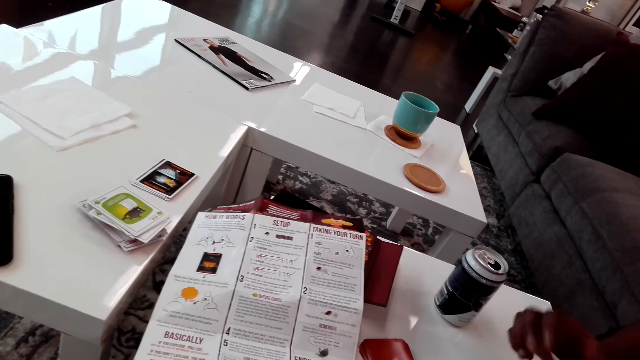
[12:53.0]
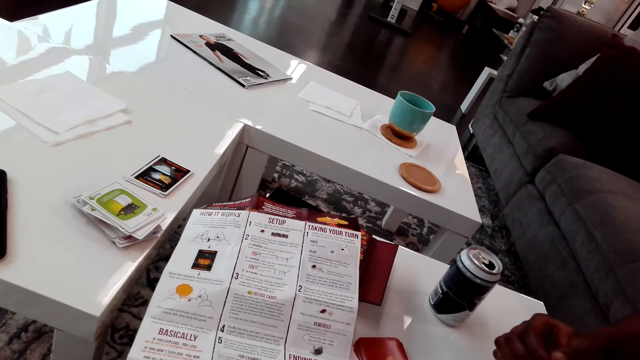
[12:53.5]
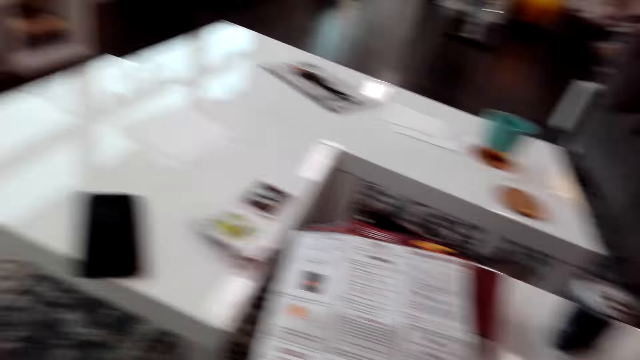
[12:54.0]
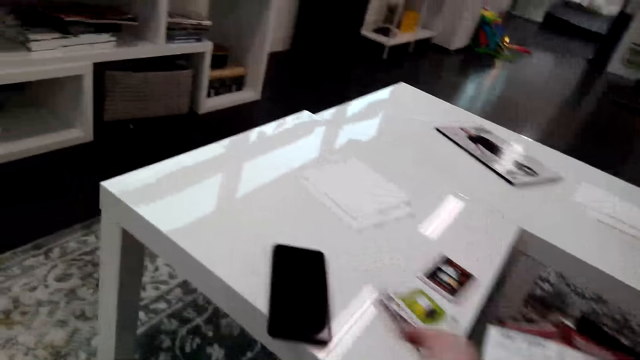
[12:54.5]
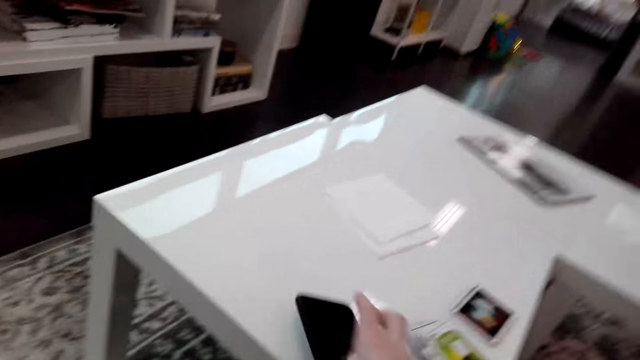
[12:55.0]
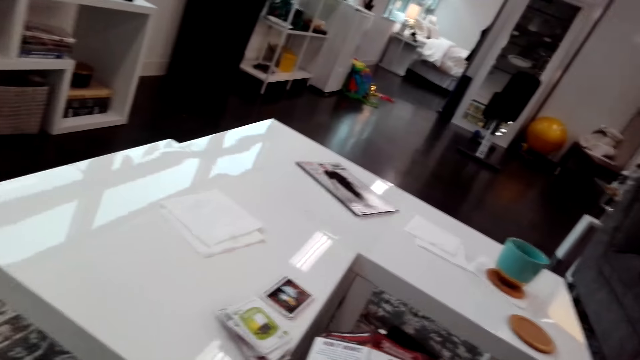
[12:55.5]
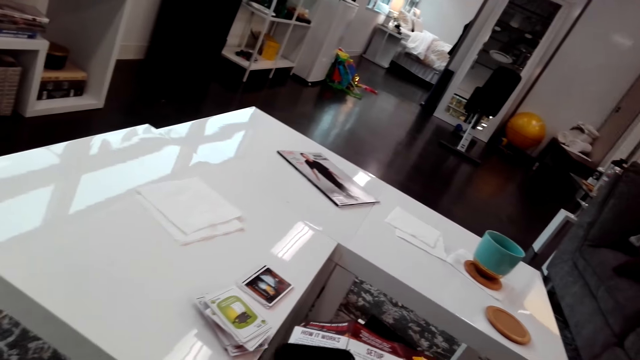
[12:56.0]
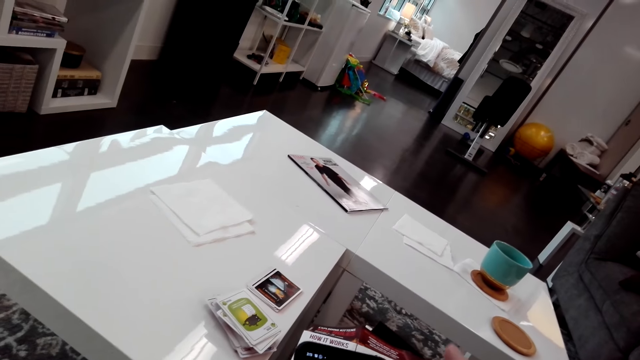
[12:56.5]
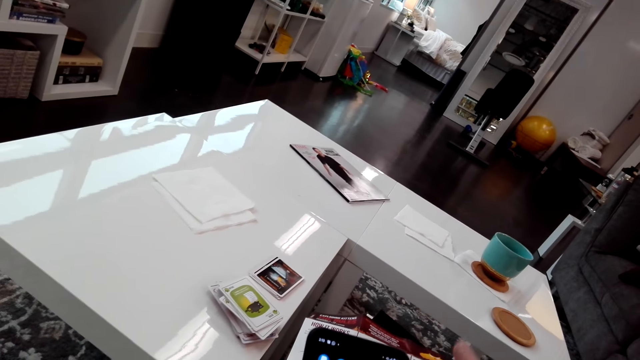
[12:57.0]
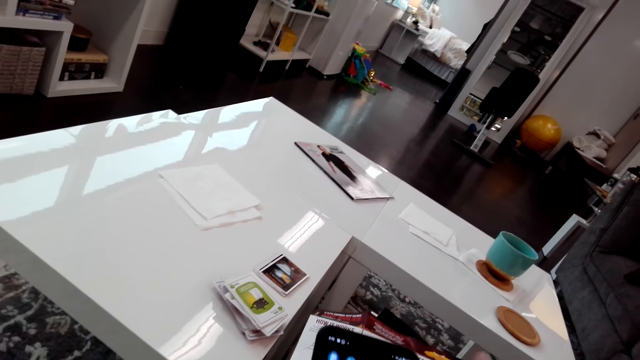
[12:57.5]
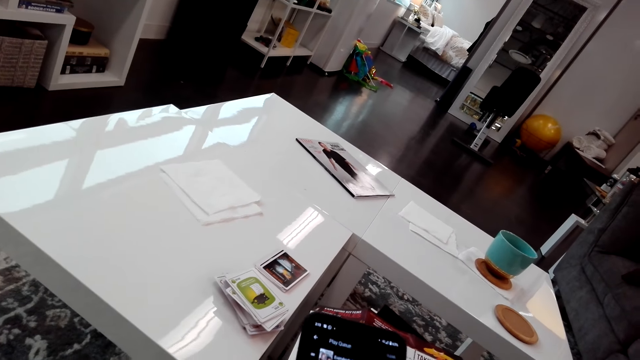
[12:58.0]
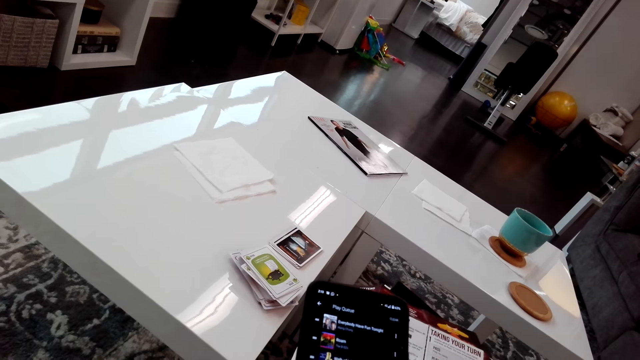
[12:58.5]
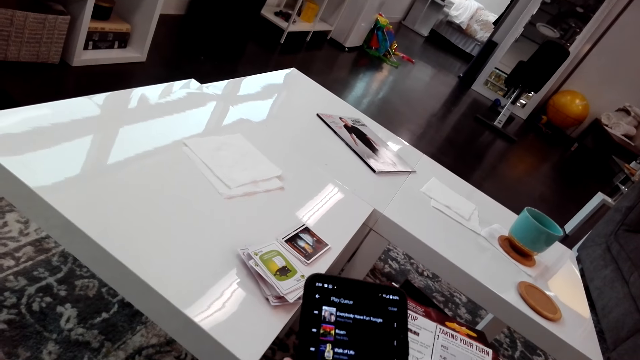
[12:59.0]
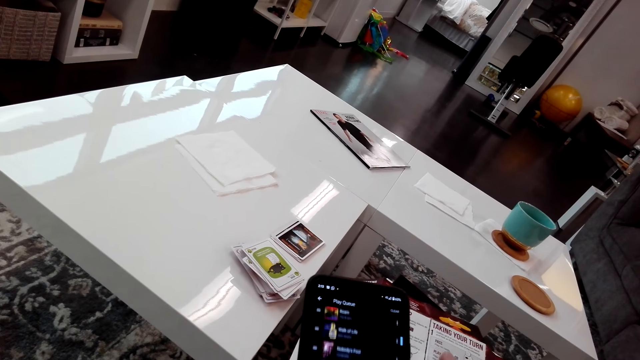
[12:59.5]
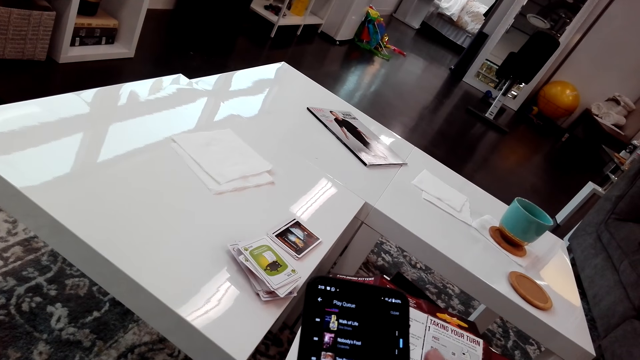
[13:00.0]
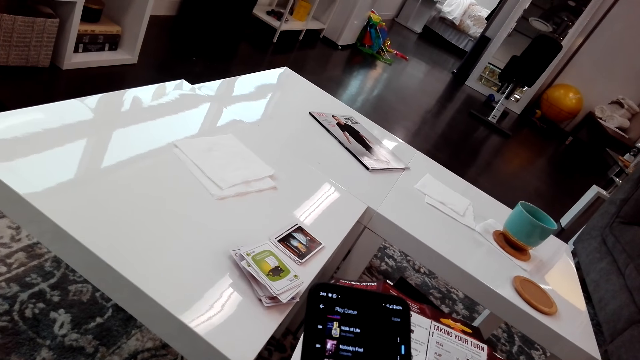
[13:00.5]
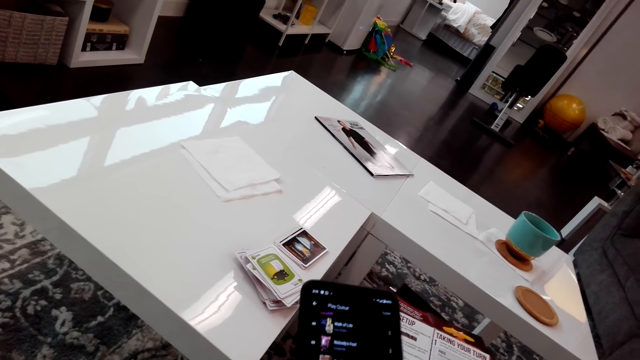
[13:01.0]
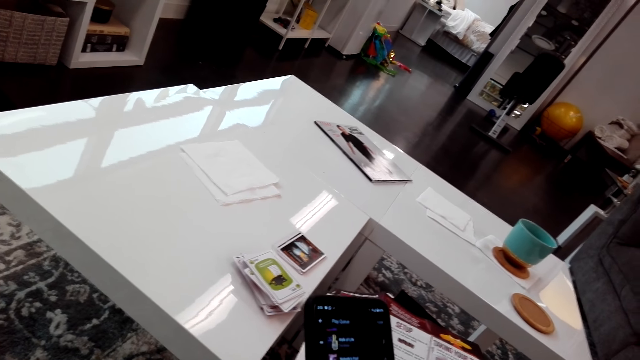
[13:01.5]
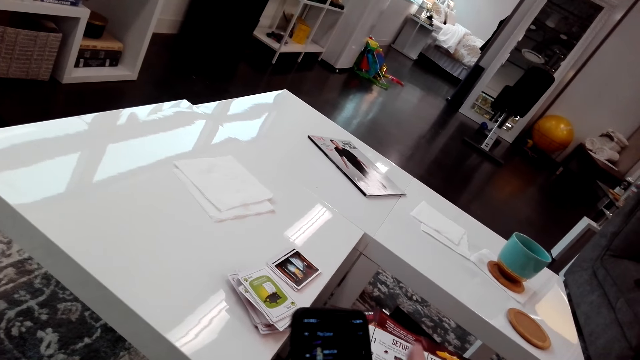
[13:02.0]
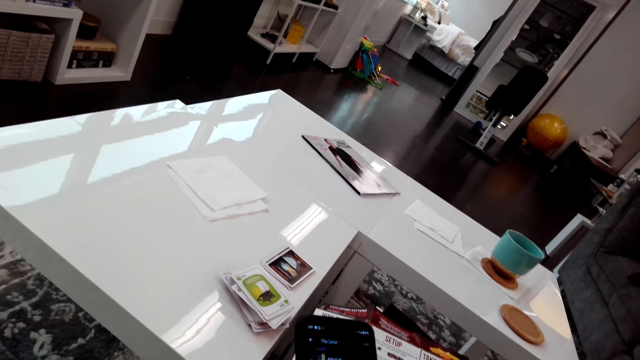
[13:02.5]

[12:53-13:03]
The camera wearer picks a card from the table. They pick a phone. They operate the phone.

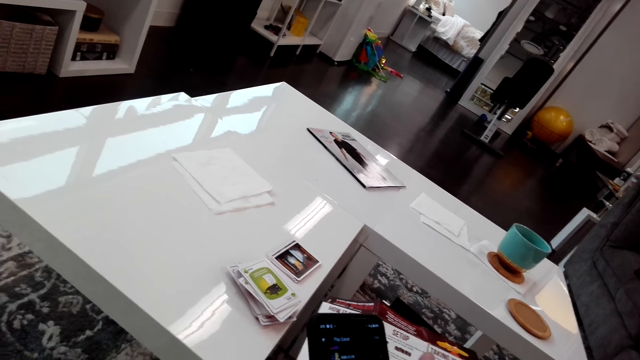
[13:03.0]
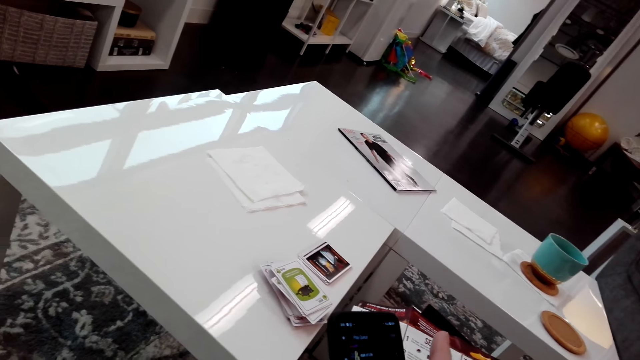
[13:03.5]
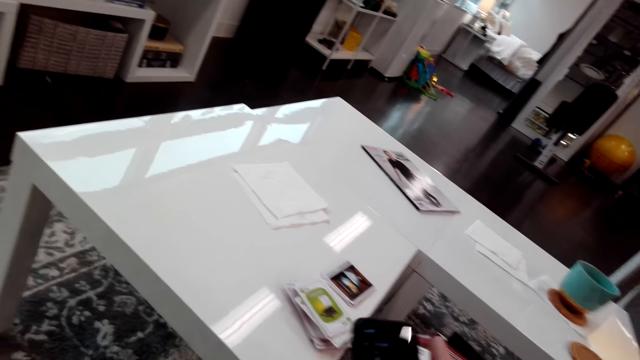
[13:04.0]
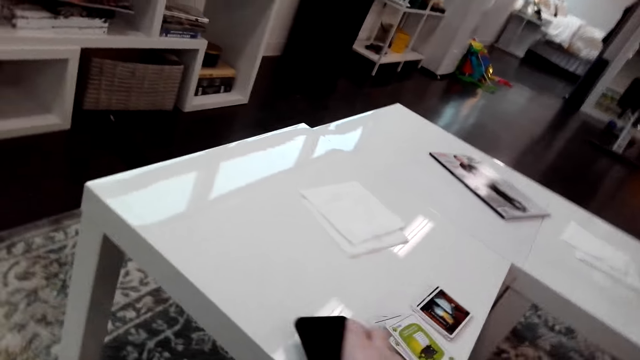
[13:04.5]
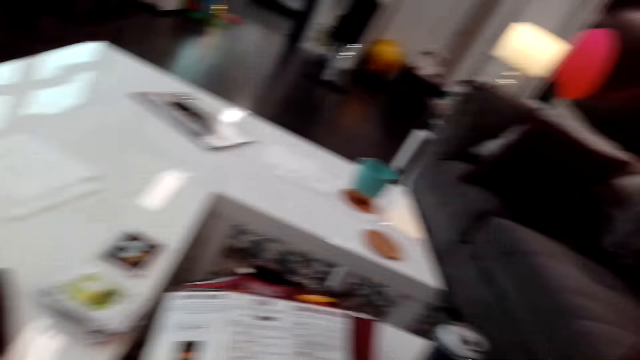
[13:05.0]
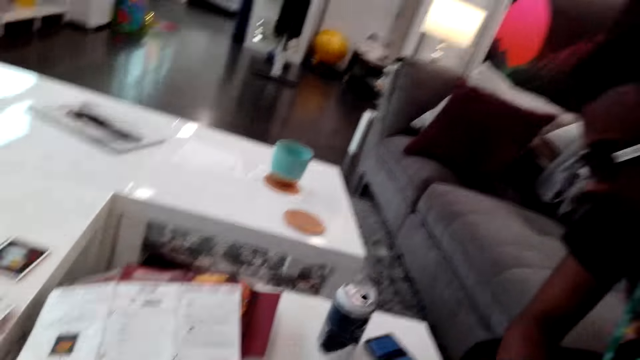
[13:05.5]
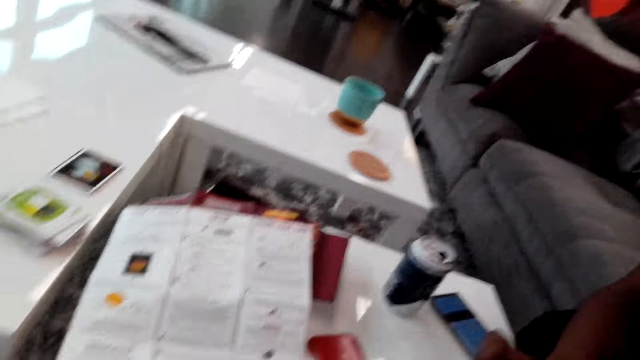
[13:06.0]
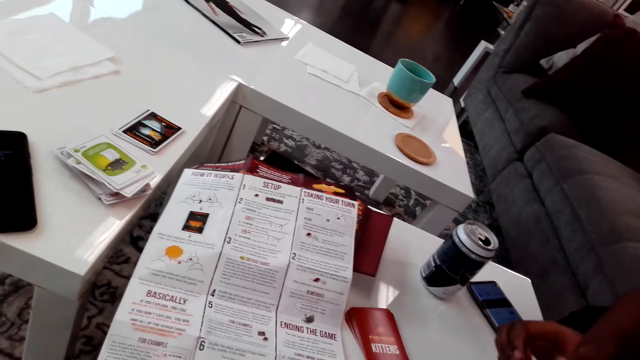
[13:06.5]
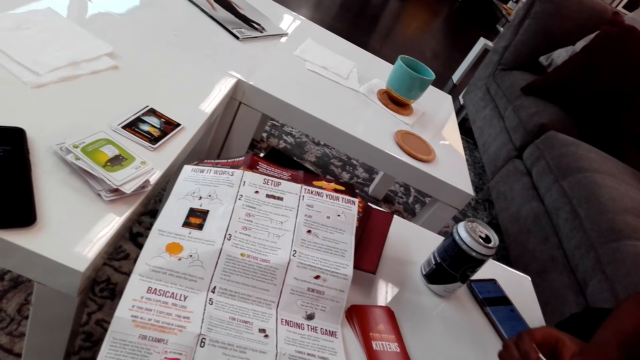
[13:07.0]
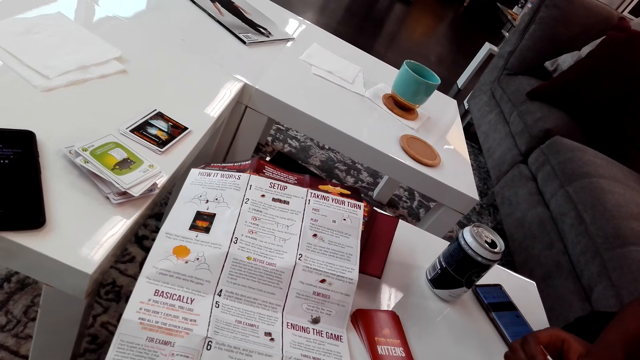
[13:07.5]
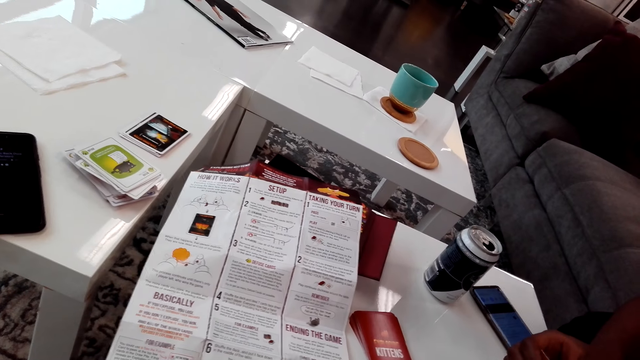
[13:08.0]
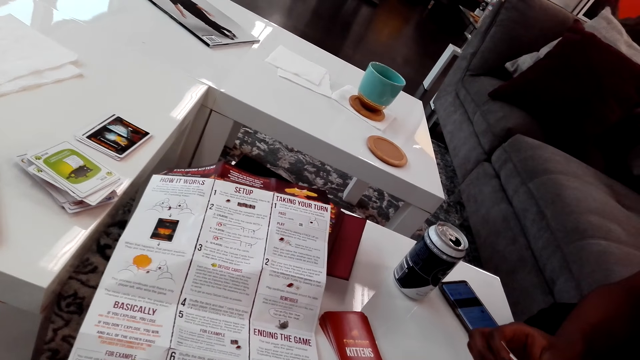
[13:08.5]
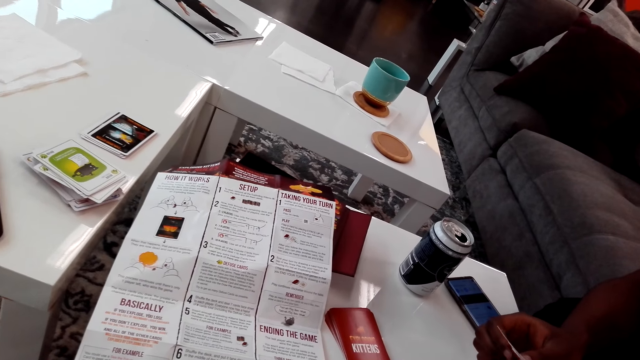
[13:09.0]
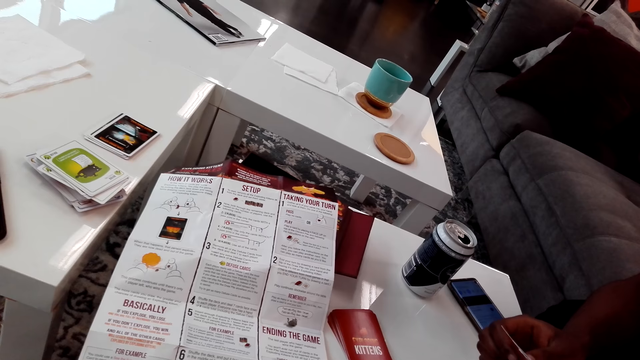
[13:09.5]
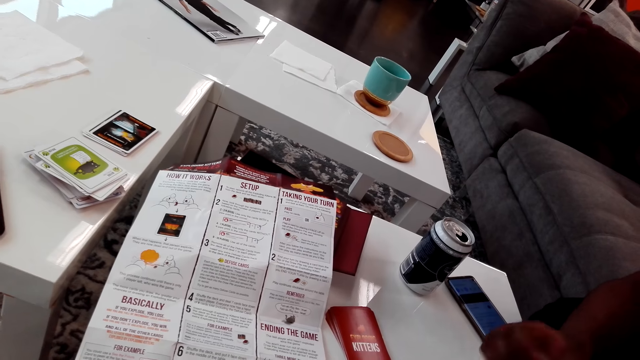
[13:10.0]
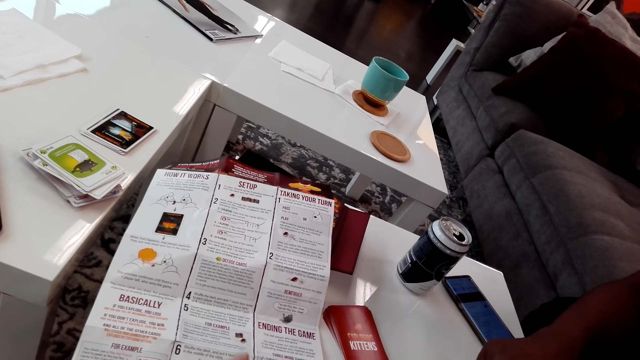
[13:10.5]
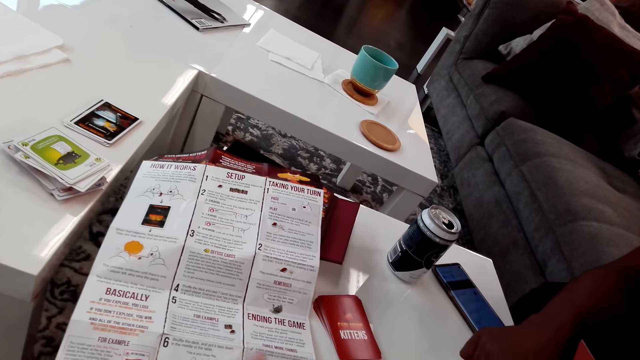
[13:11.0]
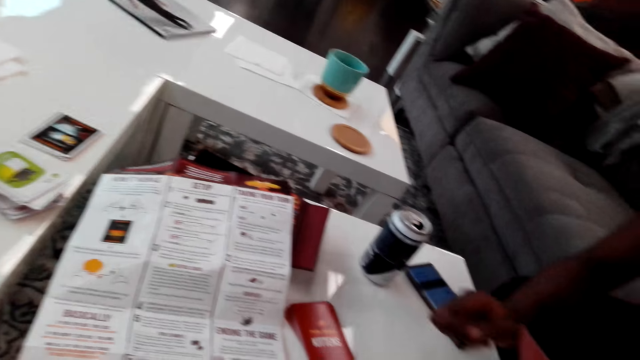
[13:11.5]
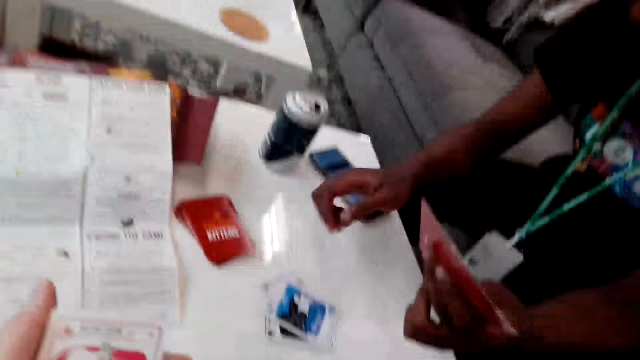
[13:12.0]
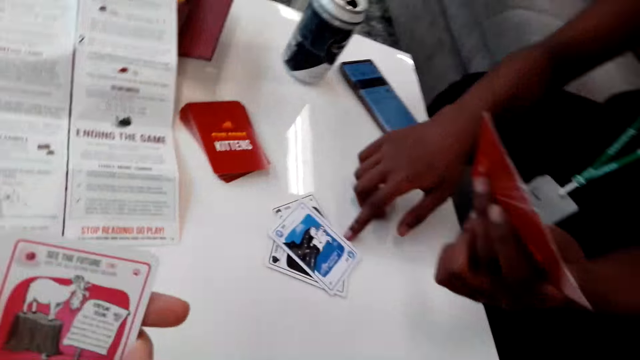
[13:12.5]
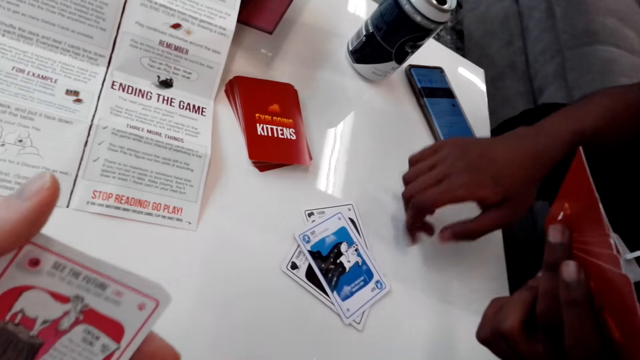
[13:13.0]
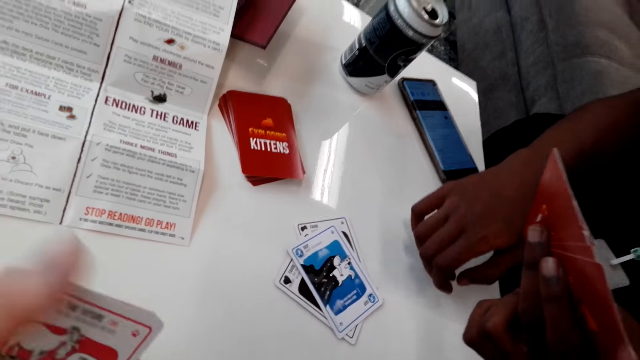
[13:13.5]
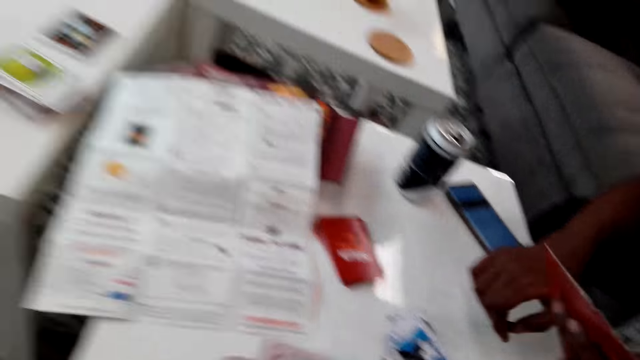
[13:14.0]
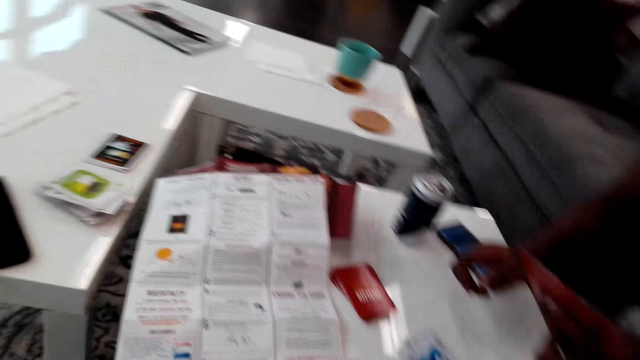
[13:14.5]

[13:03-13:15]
The camera wearer puts the phone on the table. A man points at the cards.
